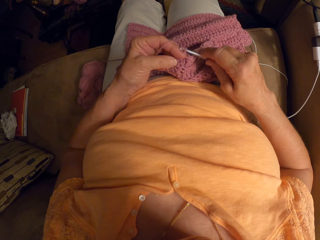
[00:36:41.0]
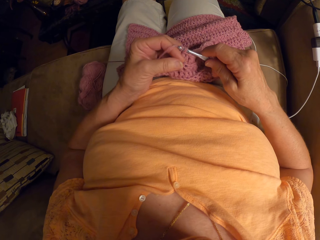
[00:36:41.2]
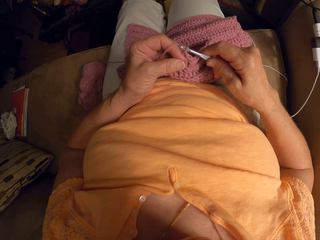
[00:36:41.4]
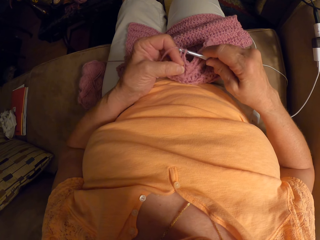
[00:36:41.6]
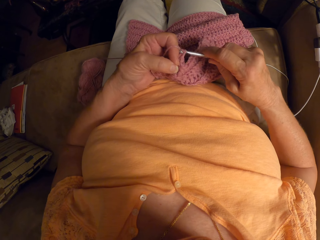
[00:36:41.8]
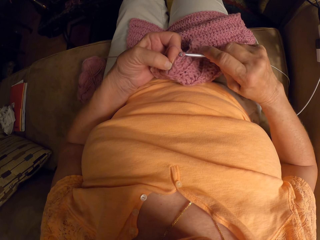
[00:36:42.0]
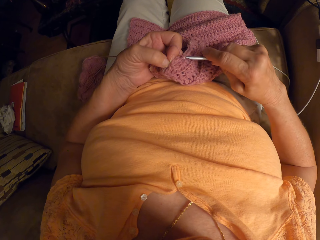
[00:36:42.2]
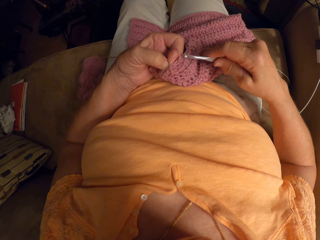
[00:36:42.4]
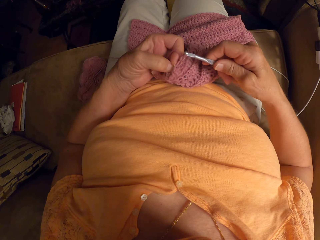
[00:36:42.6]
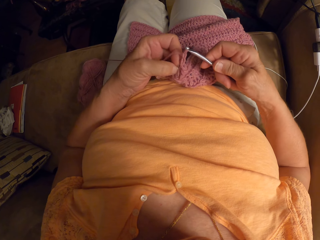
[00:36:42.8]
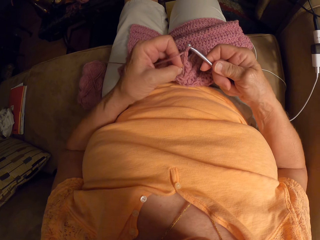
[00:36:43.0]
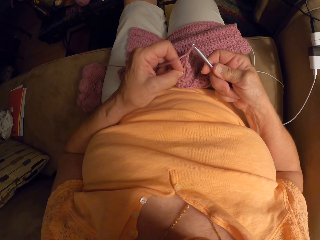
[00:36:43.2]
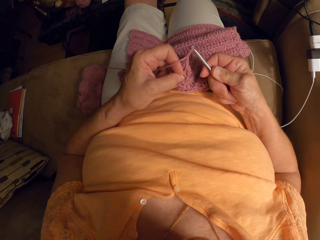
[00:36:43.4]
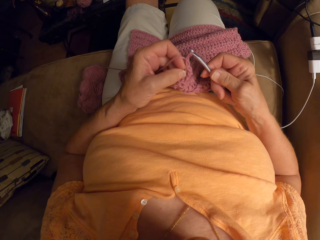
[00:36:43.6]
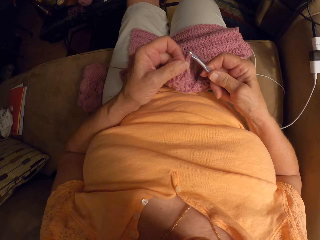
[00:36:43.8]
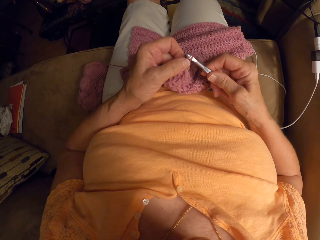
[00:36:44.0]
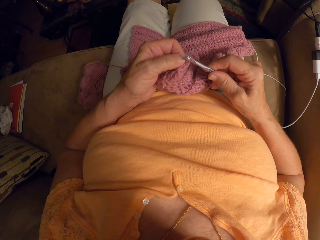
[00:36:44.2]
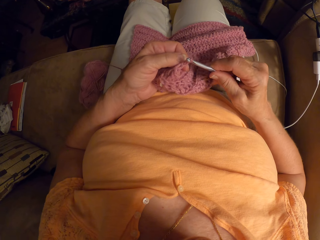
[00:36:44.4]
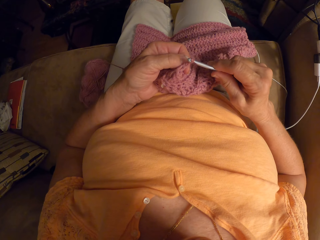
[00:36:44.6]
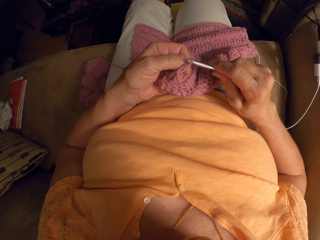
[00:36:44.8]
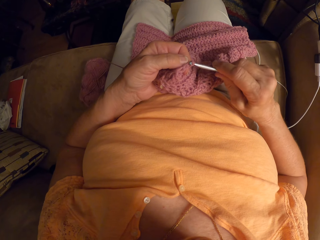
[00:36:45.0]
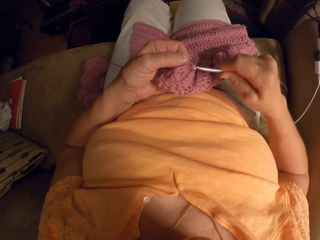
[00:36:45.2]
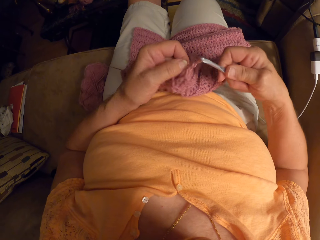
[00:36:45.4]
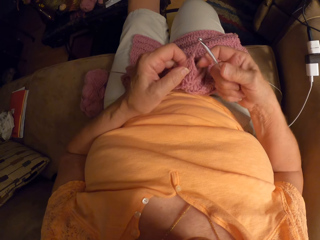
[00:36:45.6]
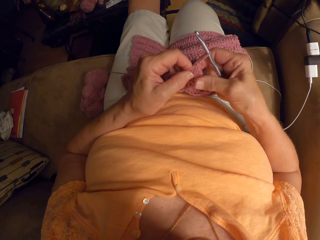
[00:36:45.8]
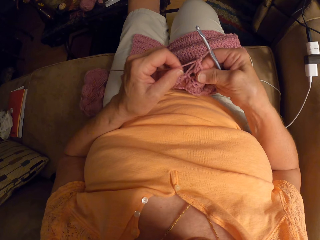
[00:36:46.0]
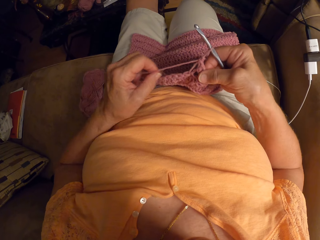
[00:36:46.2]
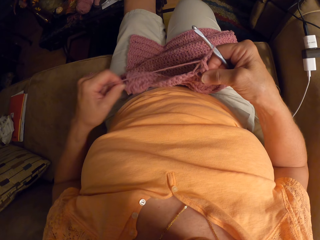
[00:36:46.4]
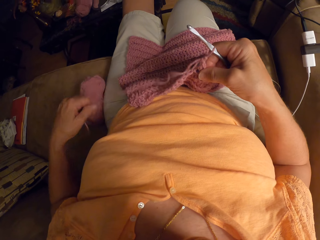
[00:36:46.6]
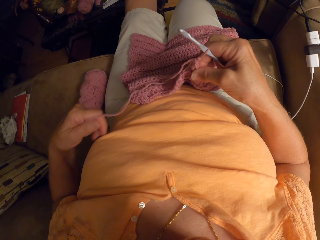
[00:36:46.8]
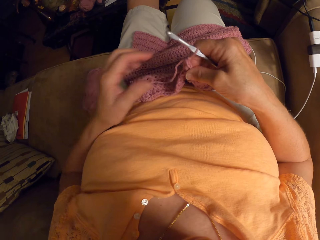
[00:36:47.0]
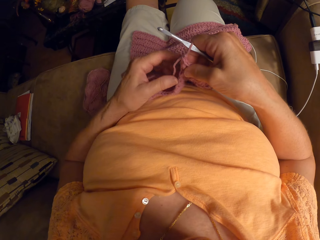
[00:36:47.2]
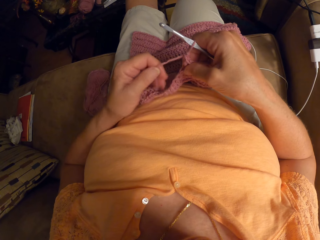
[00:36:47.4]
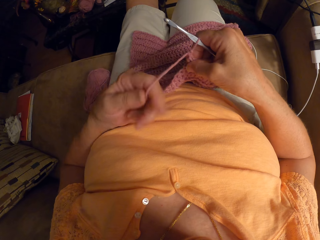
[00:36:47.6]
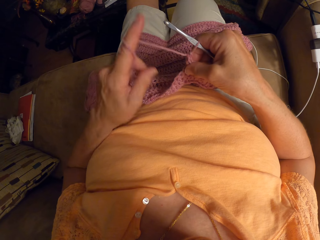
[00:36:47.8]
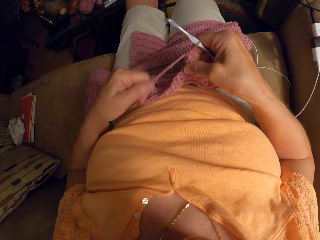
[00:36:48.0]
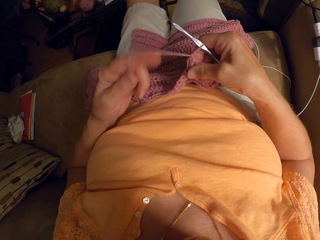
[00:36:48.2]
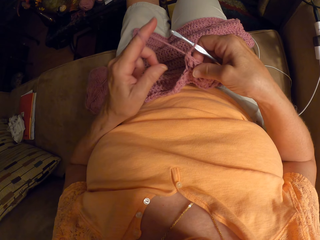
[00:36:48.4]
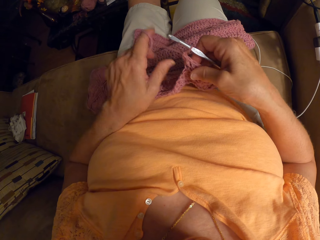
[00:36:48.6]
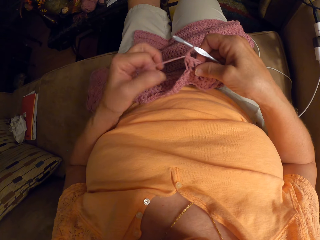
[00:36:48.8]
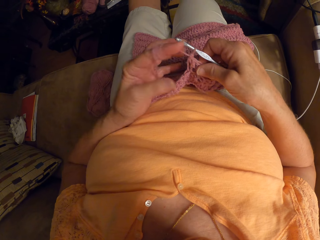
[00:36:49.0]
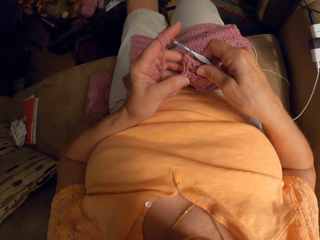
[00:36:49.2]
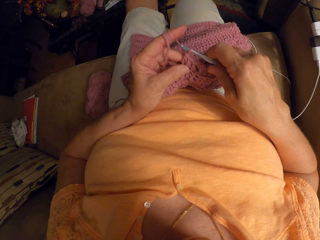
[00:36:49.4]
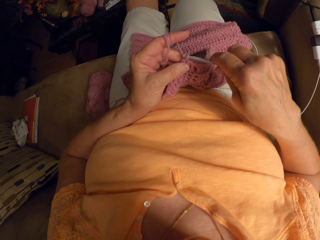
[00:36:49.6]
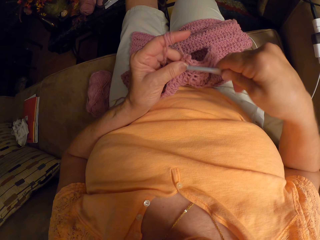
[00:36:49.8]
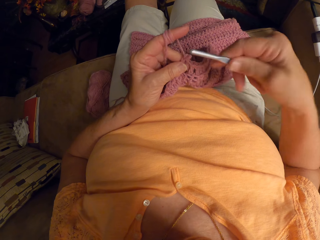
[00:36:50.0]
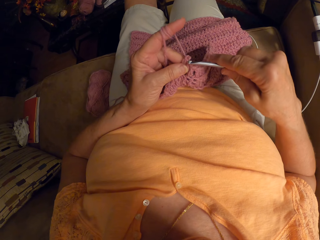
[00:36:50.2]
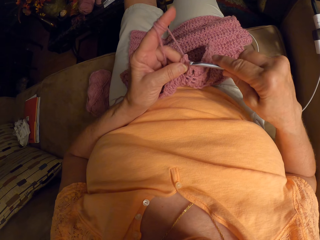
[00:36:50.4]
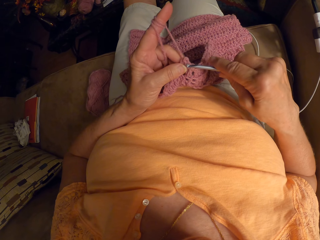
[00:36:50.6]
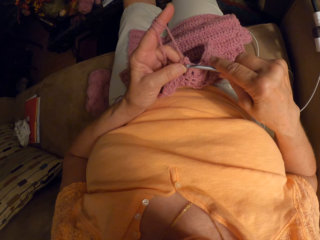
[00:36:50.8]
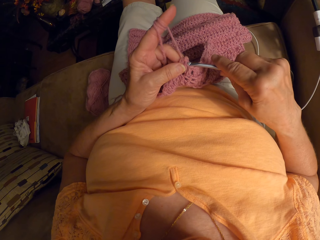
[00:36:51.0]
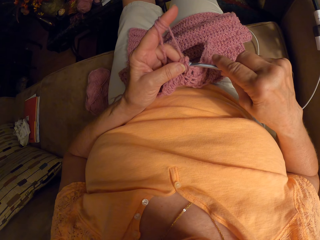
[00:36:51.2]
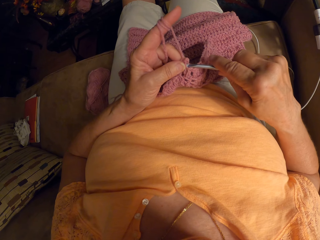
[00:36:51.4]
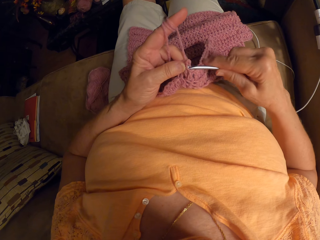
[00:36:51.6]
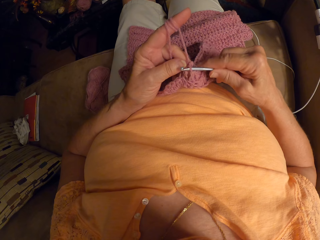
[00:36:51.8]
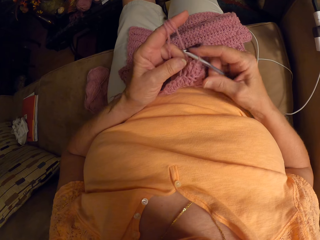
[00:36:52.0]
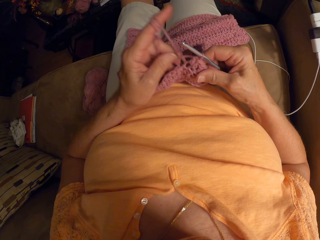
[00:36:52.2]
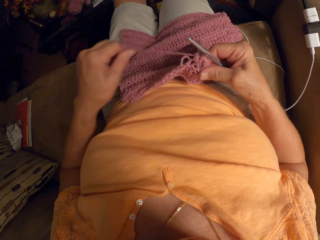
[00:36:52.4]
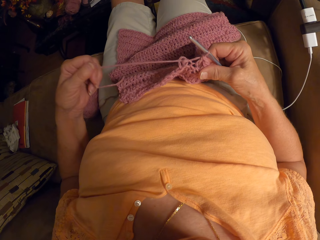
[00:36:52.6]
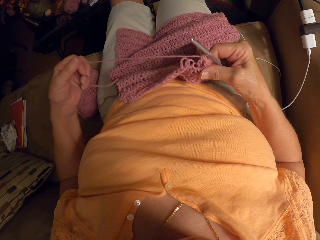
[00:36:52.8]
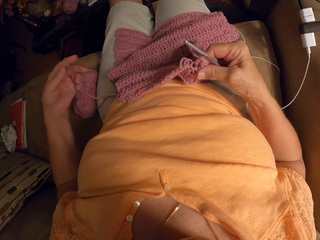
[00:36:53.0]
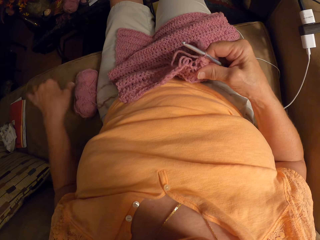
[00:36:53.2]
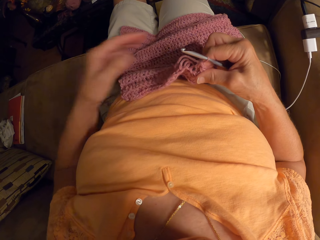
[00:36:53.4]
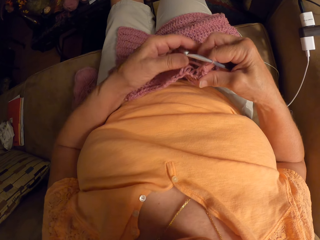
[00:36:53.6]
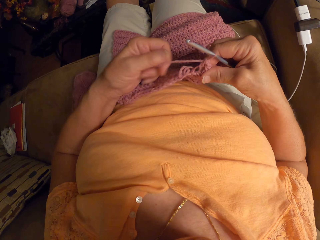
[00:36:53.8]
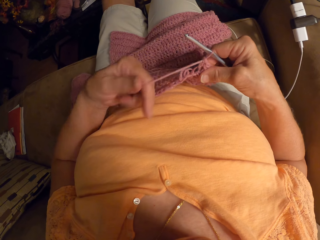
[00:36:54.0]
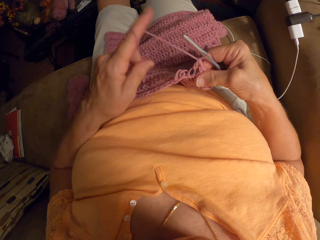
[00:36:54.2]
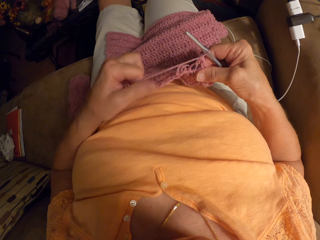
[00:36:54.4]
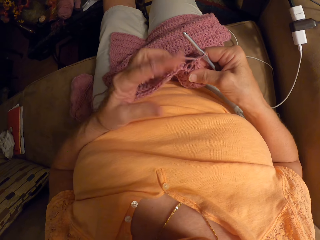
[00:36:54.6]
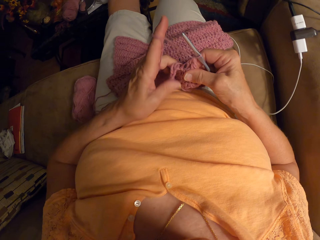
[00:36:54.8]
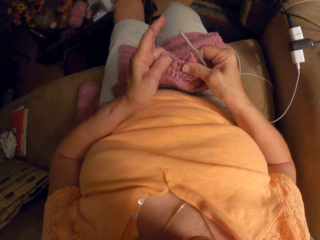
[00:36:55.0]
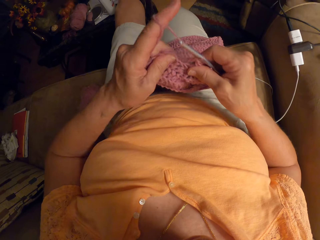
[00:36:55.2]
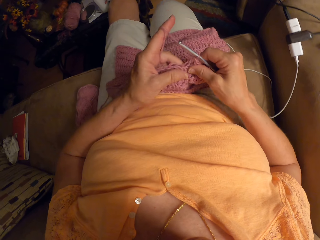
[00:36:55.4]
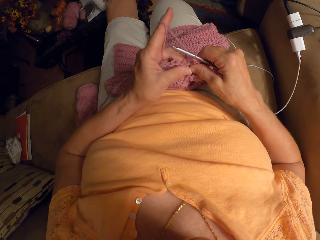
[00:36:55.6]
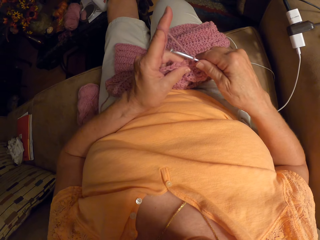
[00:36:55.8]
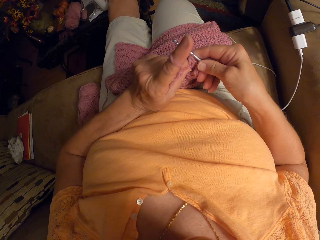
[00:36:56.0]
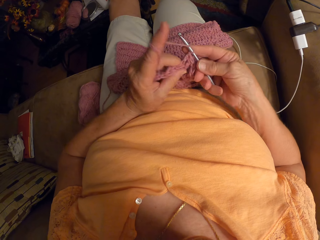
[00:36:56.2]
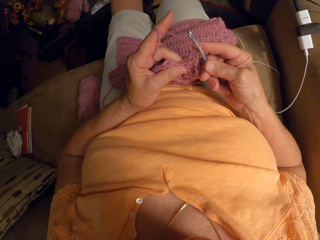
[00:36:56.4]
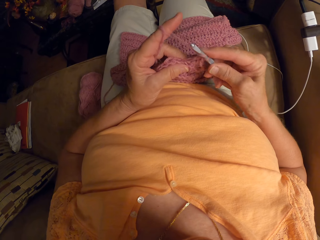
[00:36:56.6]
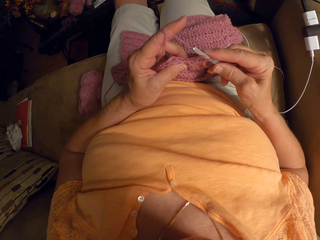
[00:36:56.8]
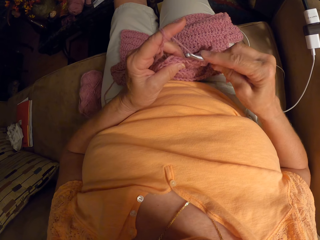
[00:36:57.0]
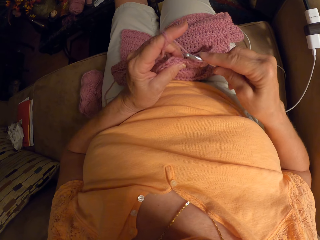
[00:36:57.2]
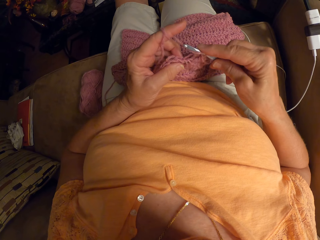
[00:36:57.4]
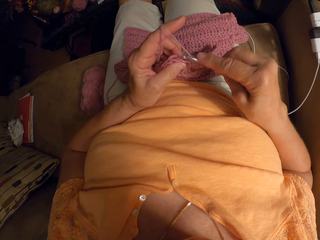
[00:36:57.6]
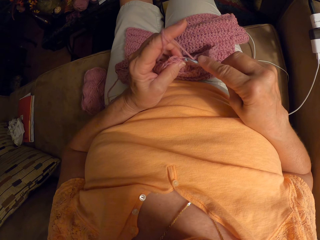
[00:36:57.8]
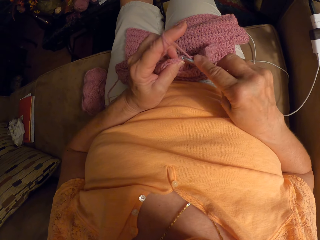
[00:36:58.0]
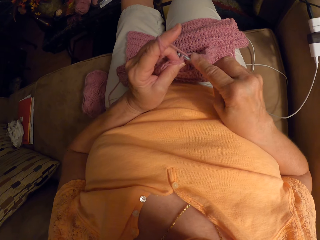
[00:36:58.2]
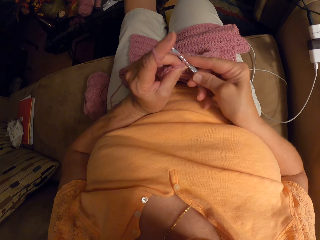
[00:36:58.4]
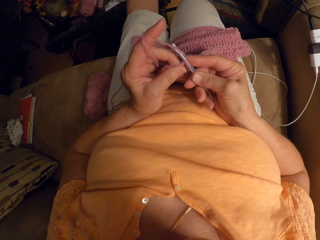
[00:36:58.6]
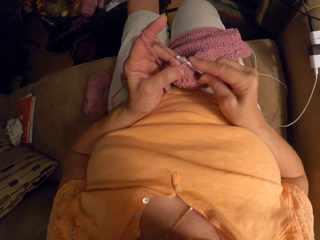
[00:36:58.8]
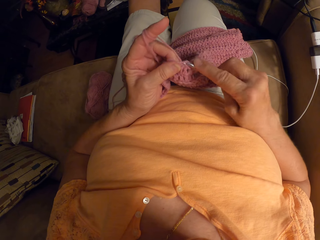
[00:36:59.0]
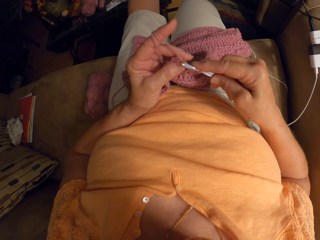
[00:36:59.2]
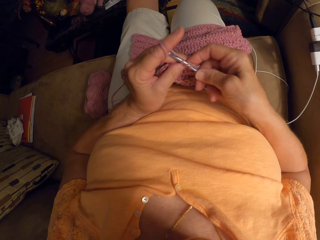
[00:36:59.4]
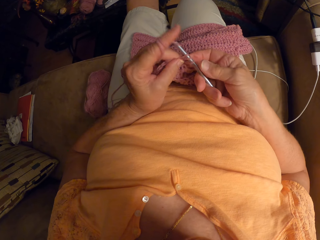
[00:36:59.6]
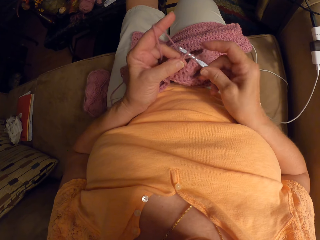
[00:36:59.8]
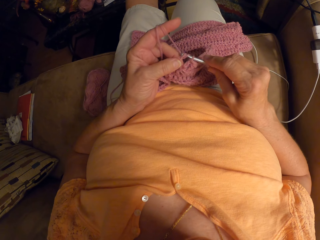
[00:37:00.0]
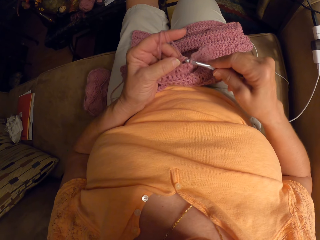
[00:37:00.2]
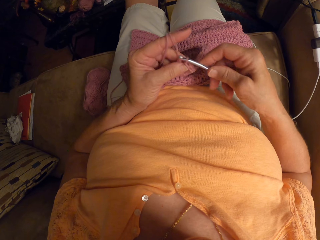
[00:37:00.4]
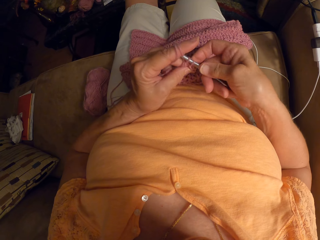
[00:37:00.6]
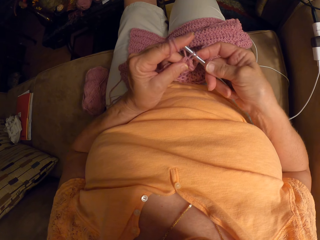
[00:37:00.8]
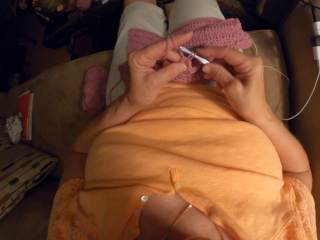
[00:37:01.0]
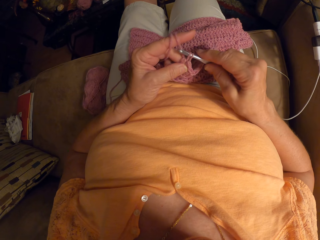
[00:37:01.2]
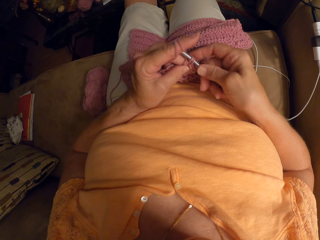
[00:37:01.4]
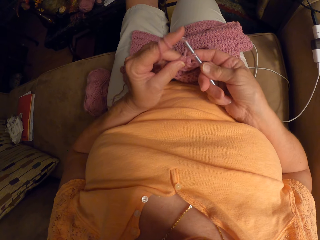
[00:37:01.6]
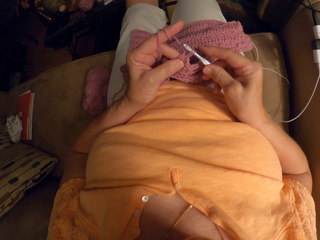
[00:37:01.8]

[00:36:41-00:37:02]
The camera wearer adjusts the thread. She rolls the thread on a finger. She knits the fabric. She unknits the fabric. She drops the thread. She twirls the thread of the yarn around her left fingers. She crochets the yarn with a crochet hook in her right hand.
